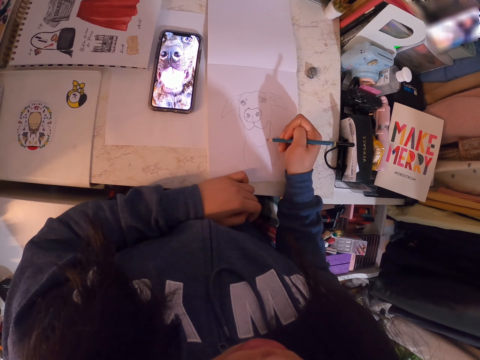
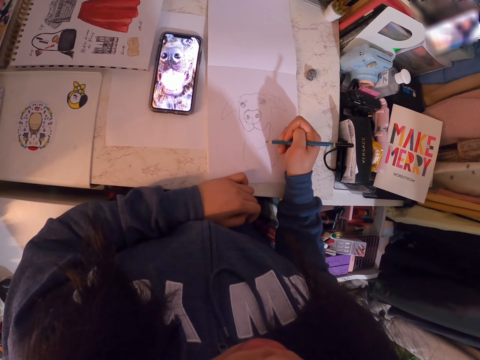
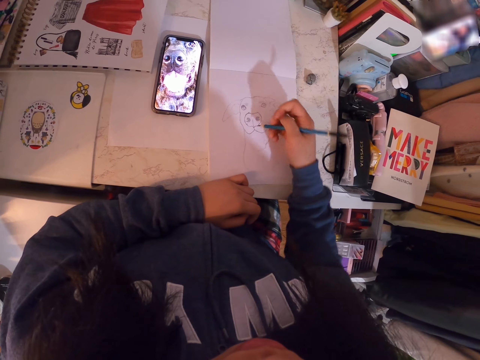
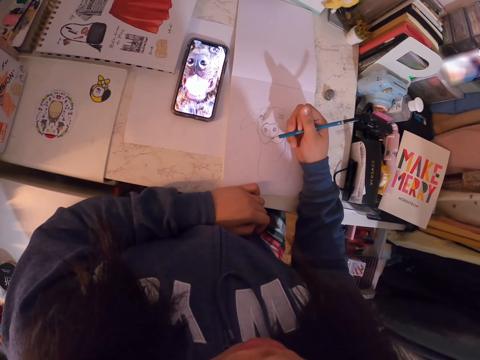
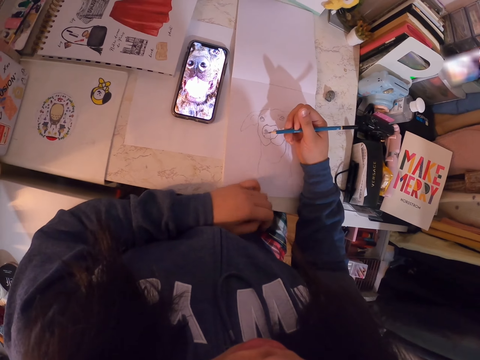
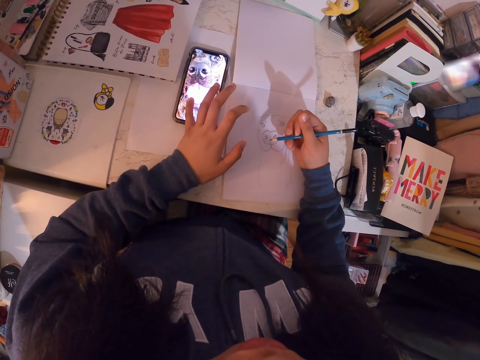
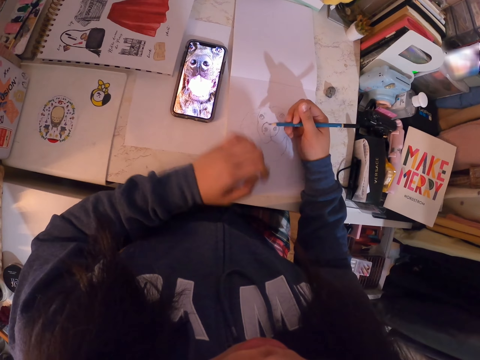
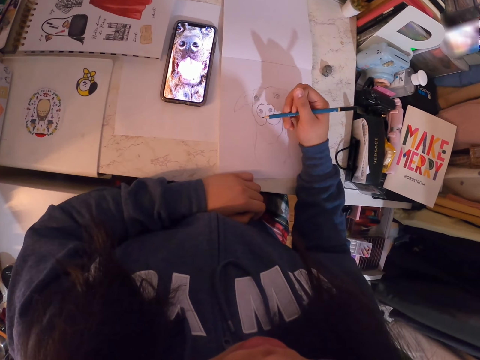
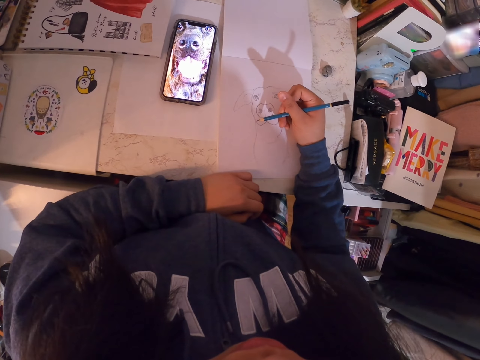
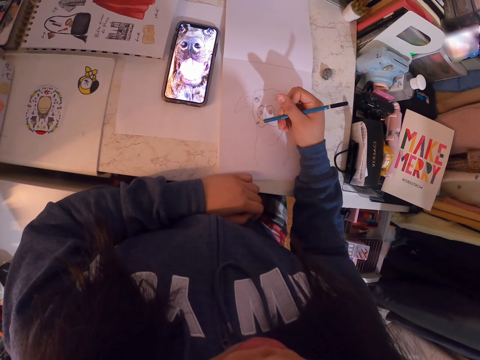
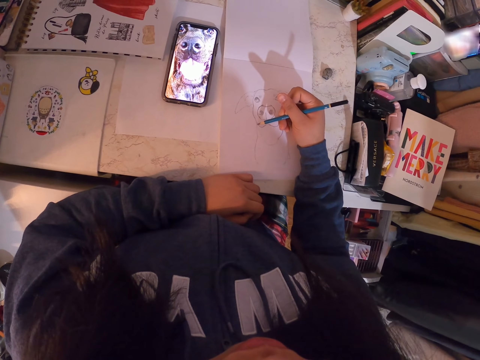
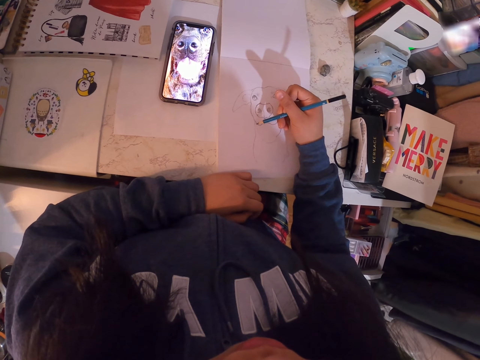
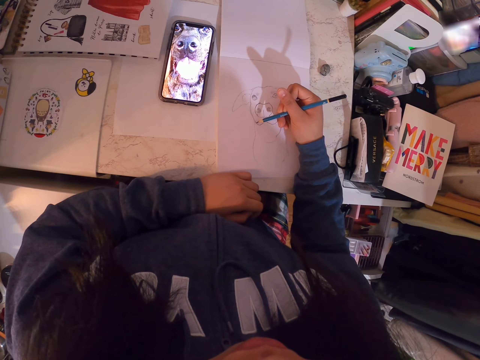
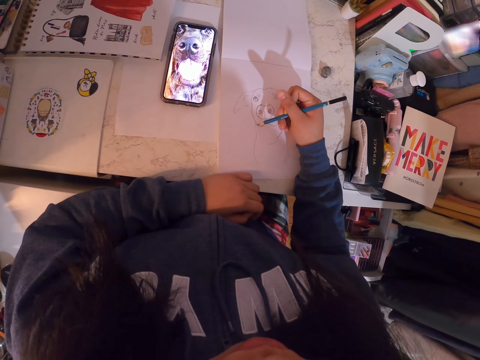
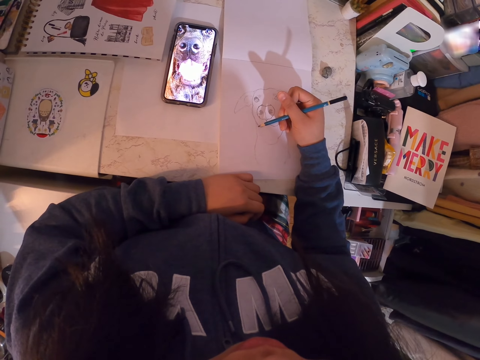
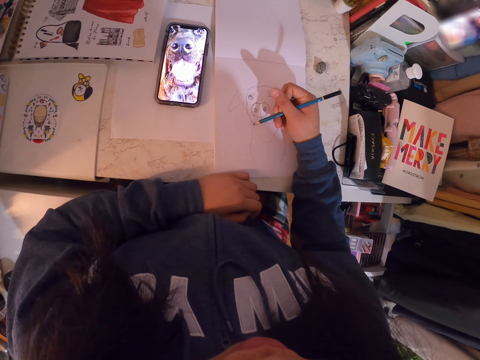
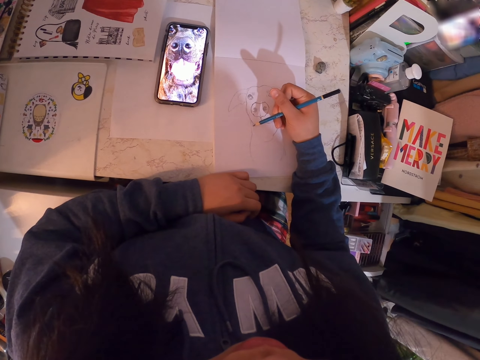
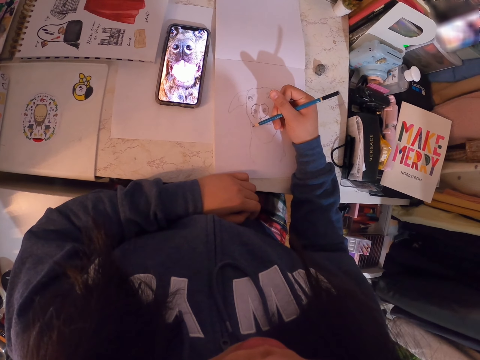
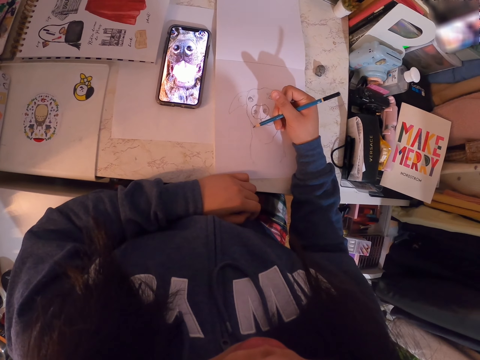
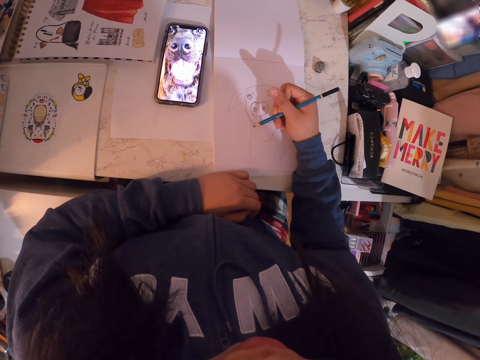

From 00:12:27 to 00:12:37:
The camera wearer holds the pencil. They adjust the picture in the phone. They scroll the phone. They put the hand on the table. They draw in the art book with the art pencil.

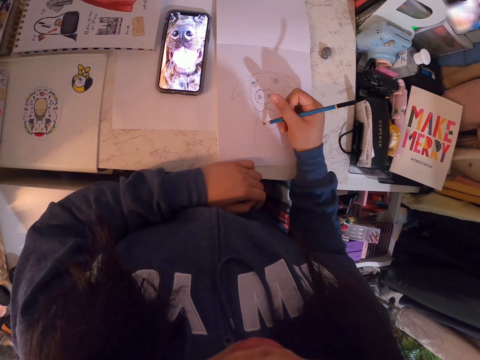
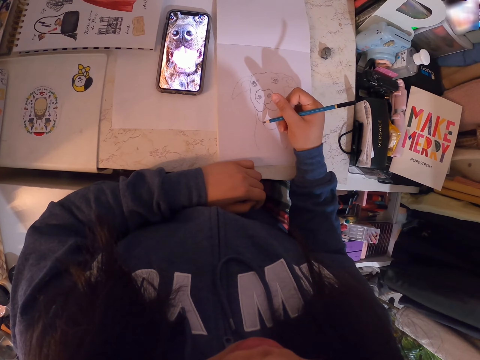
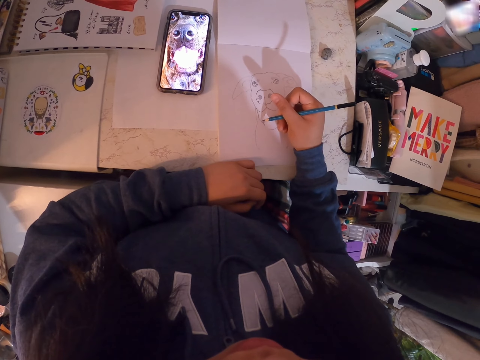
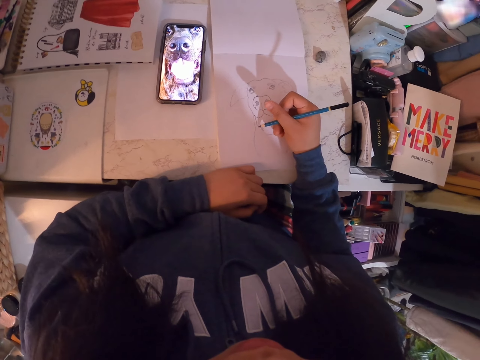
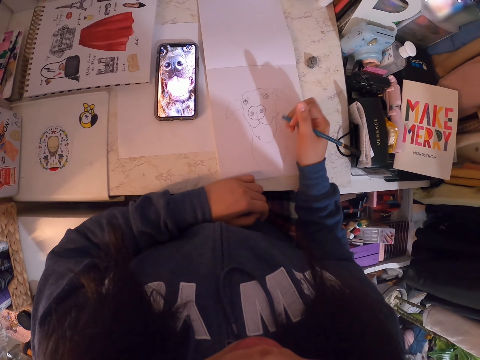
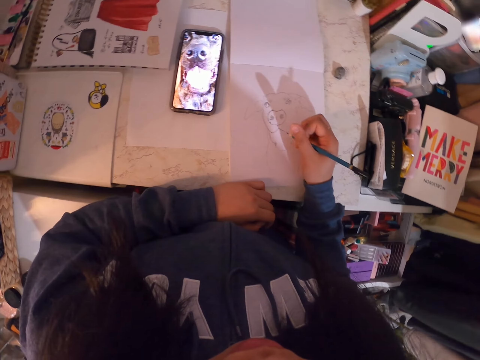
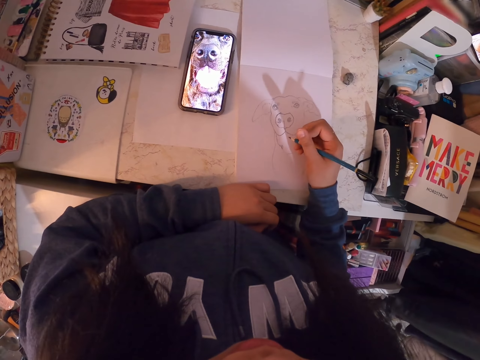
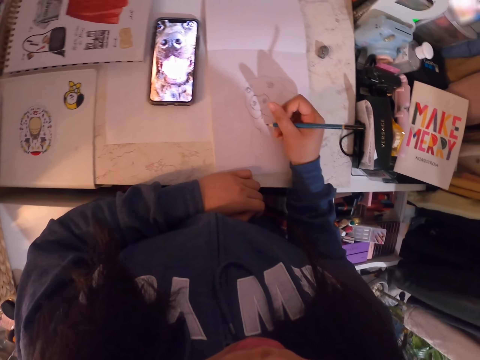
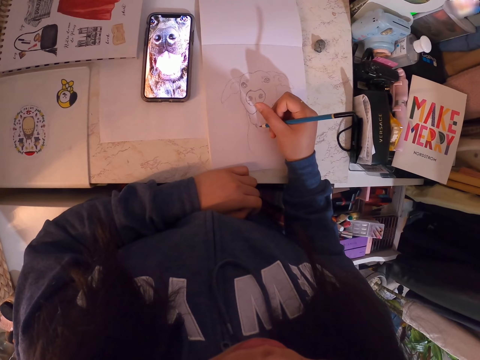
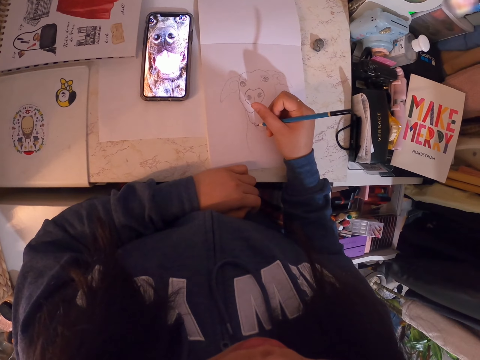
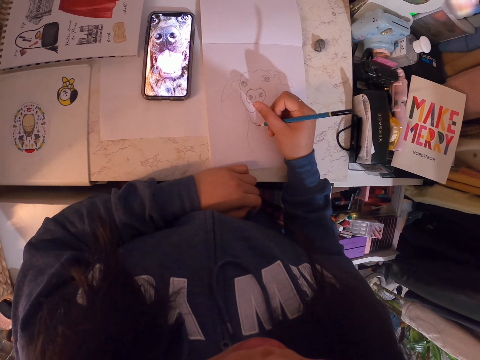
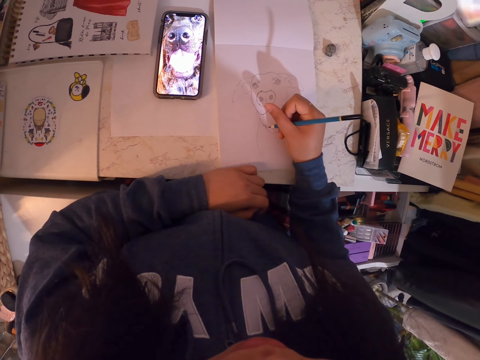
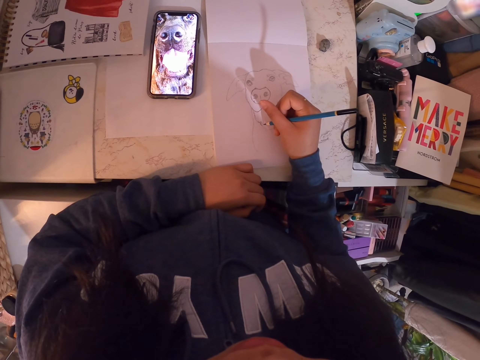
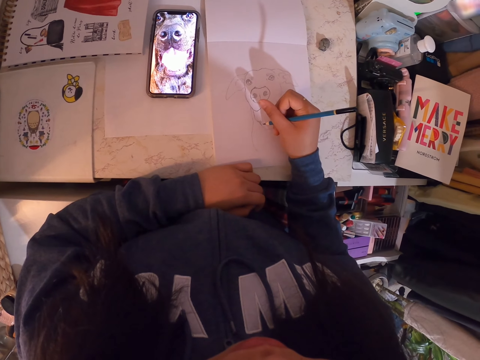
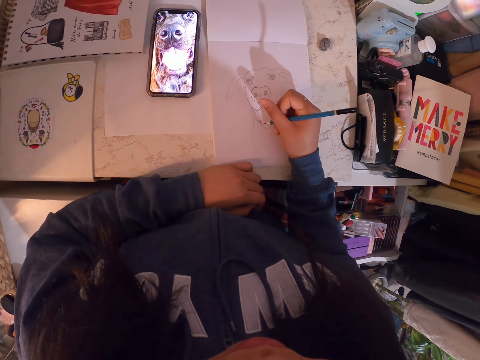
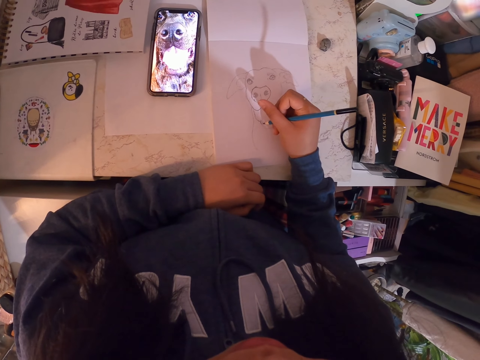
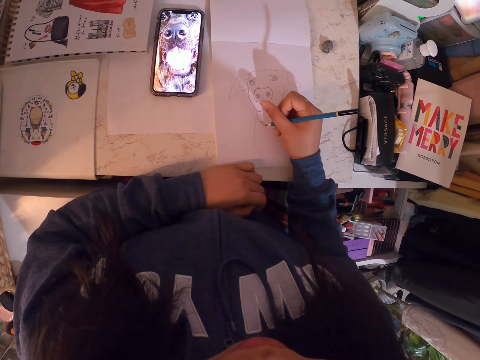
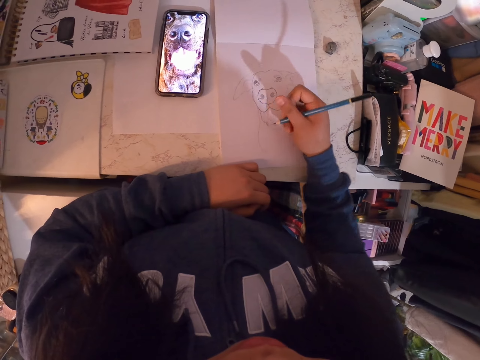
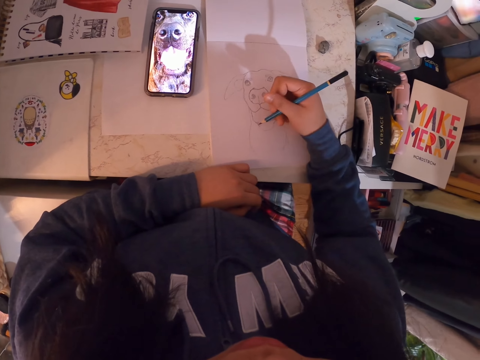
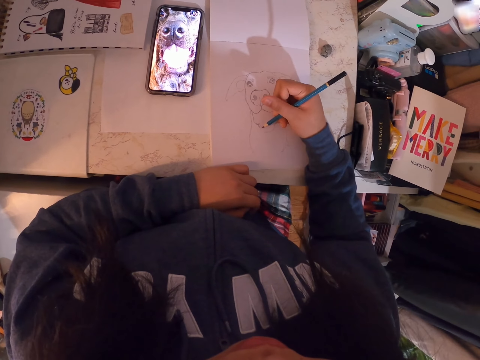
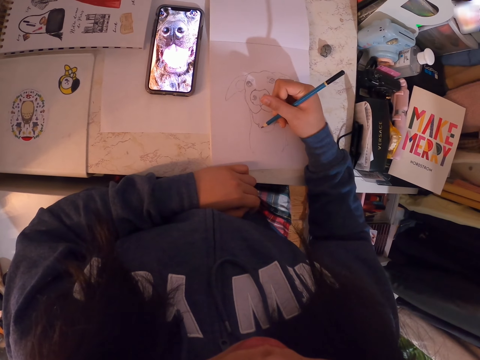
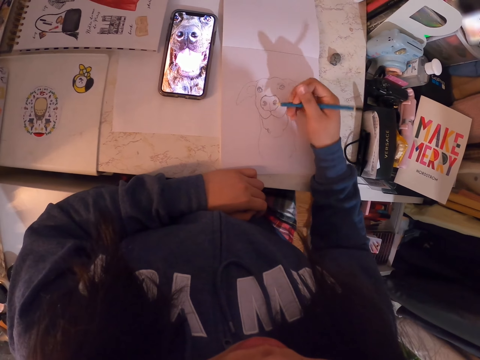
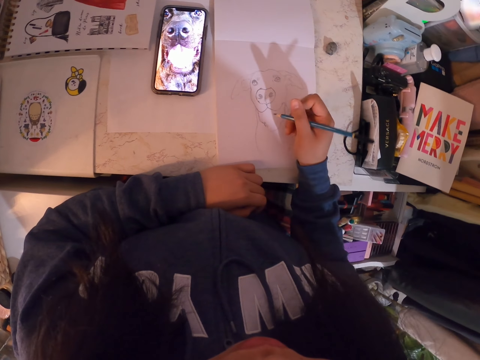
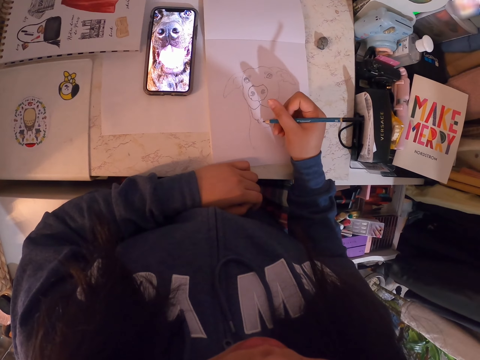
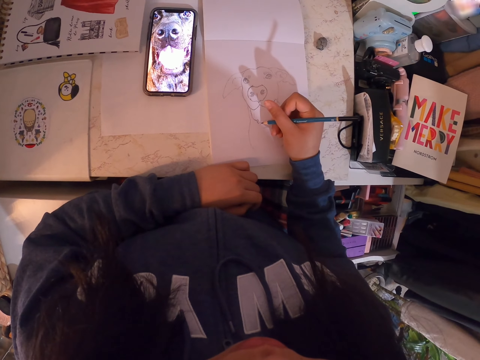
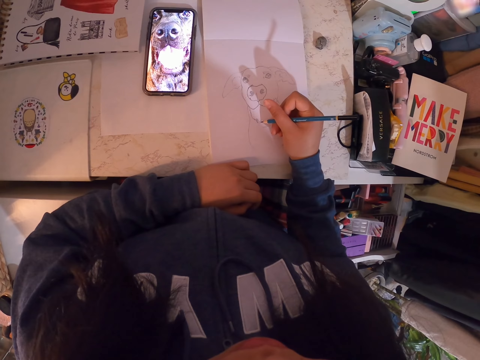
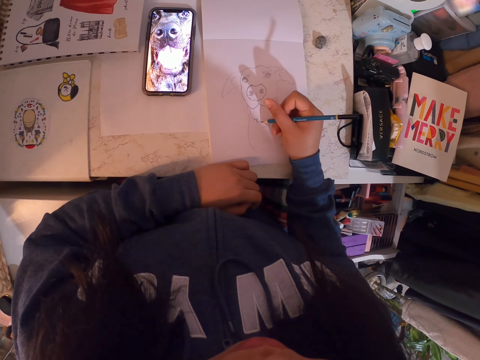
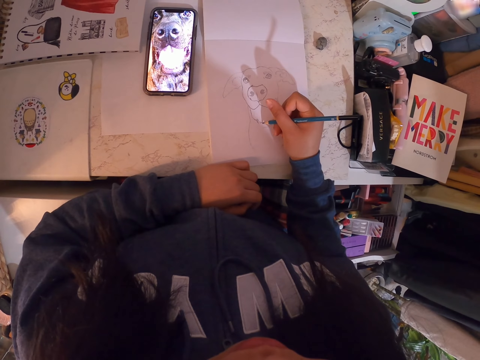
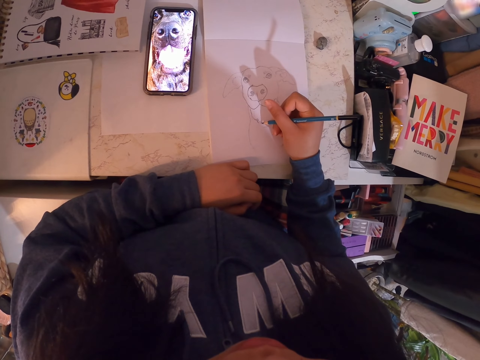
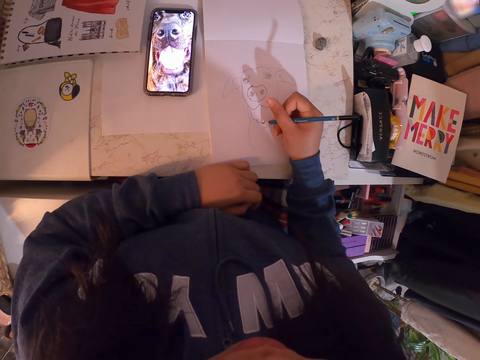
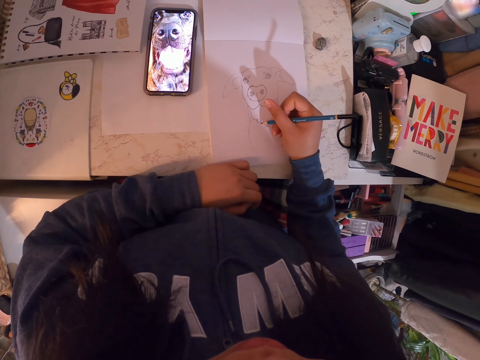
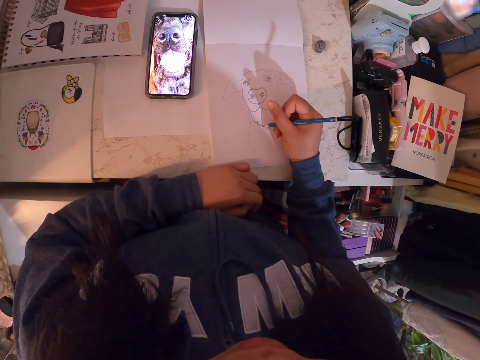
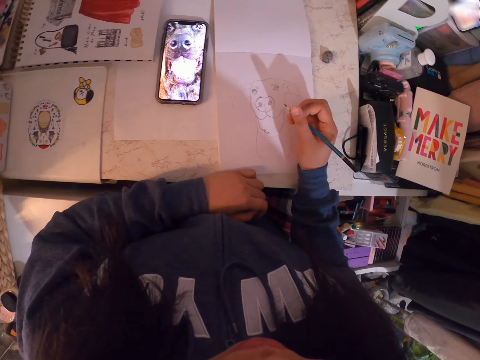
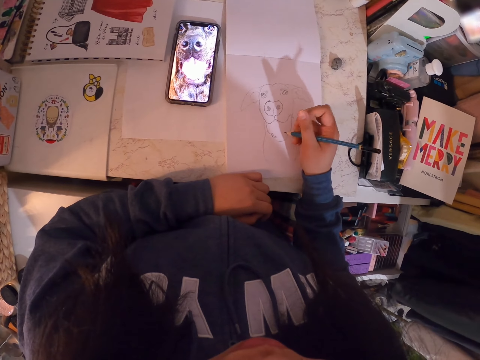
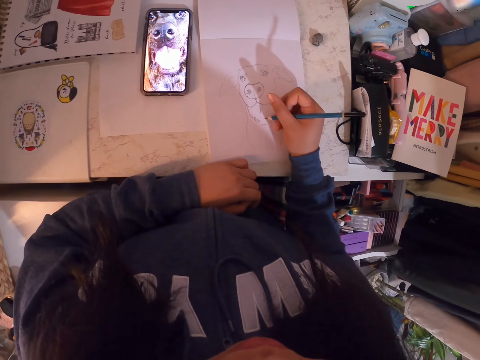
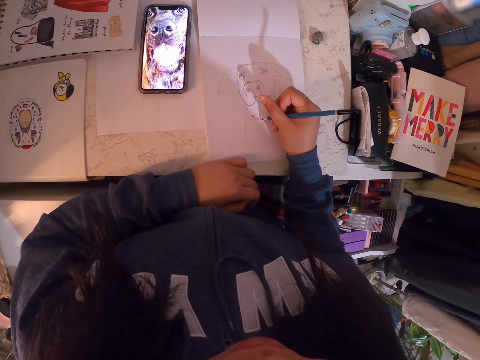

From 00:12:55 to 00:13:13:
The camera wearer holds the pencil. They draw on the book. They move the hand. They draw on the book. They hold the pencil. They draw on the book. They hold the pencil.
